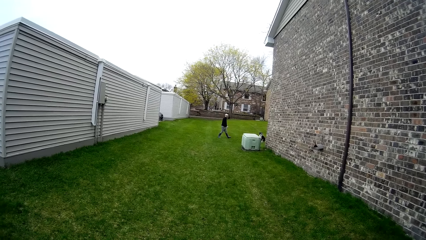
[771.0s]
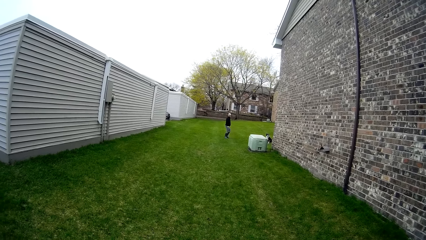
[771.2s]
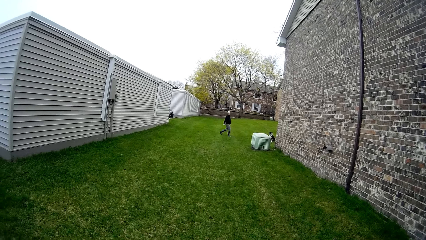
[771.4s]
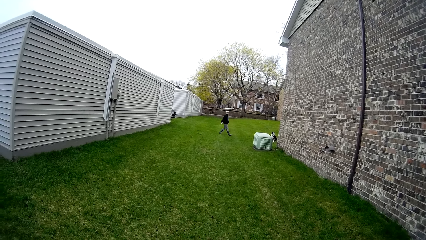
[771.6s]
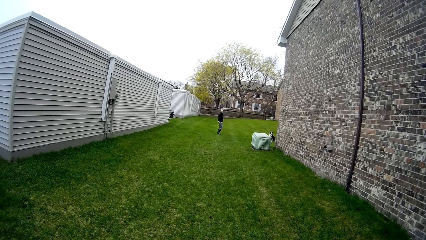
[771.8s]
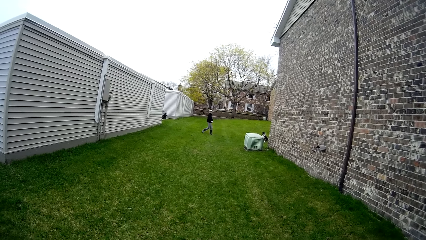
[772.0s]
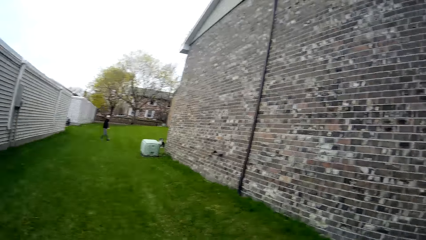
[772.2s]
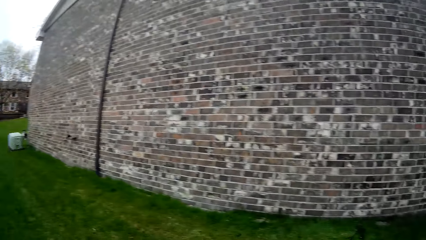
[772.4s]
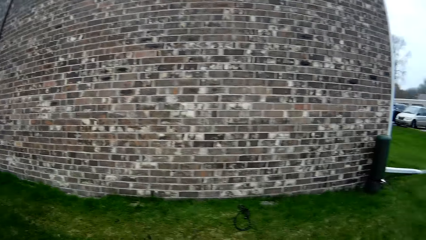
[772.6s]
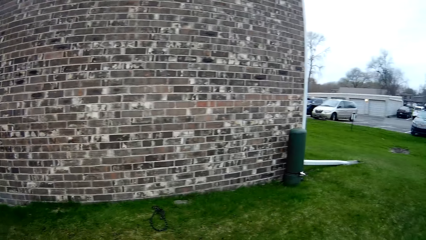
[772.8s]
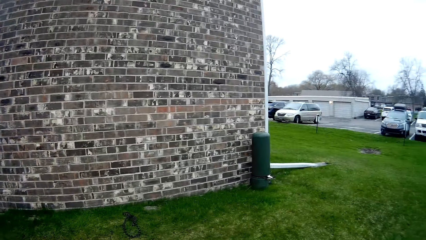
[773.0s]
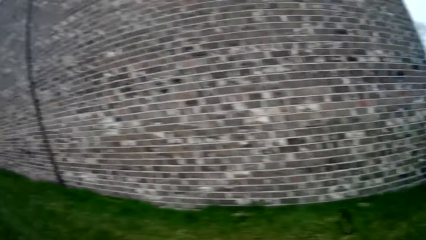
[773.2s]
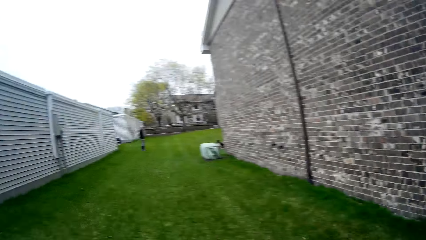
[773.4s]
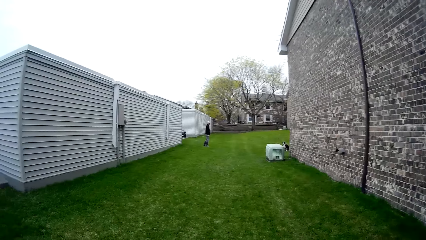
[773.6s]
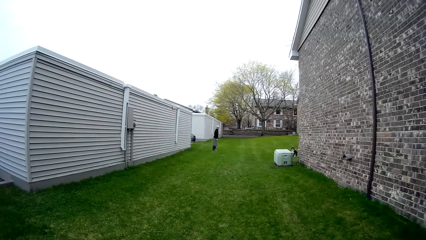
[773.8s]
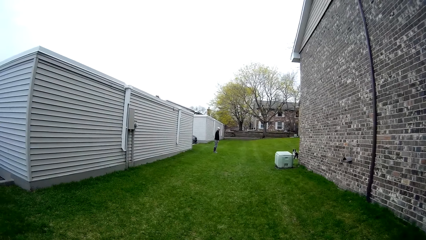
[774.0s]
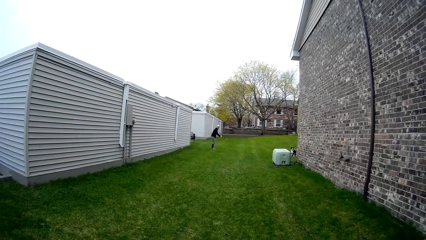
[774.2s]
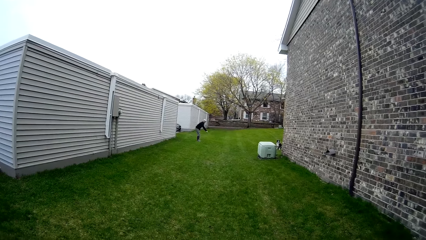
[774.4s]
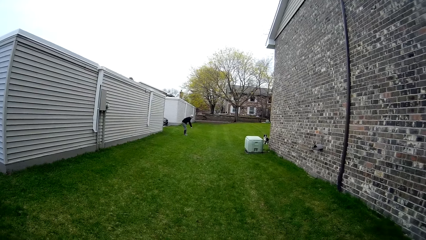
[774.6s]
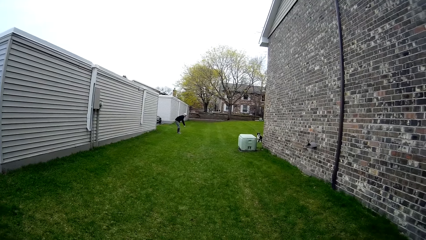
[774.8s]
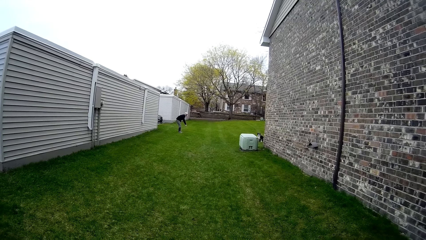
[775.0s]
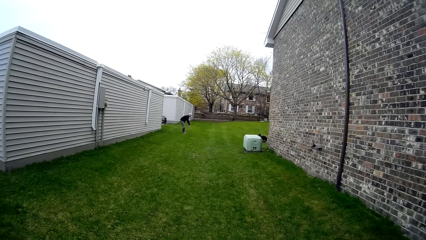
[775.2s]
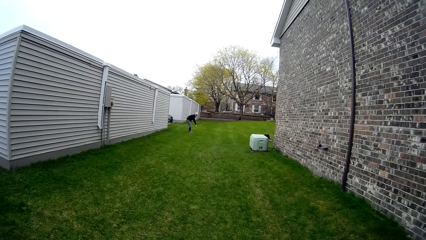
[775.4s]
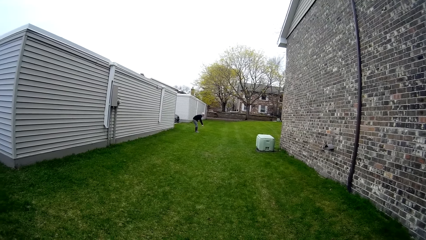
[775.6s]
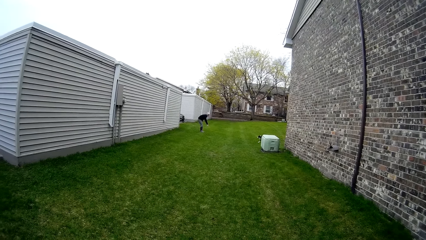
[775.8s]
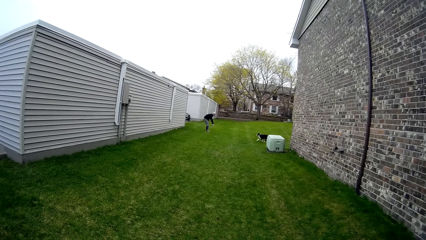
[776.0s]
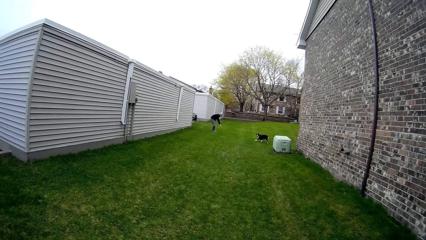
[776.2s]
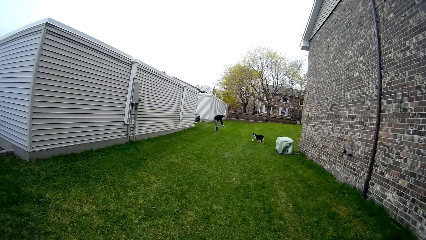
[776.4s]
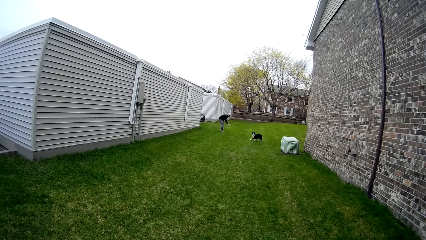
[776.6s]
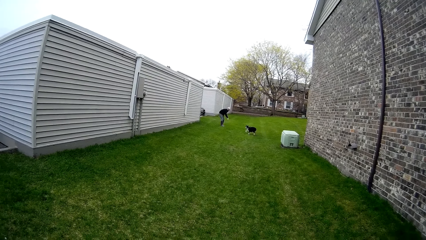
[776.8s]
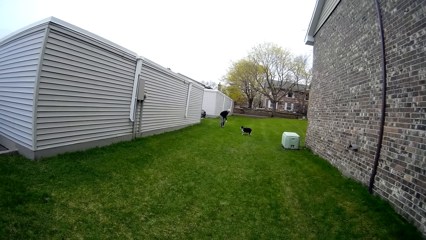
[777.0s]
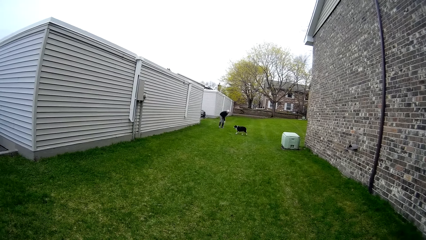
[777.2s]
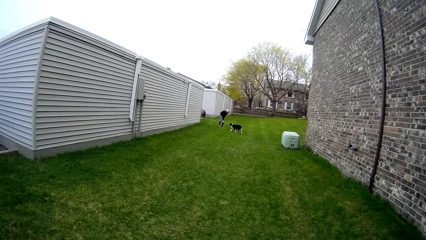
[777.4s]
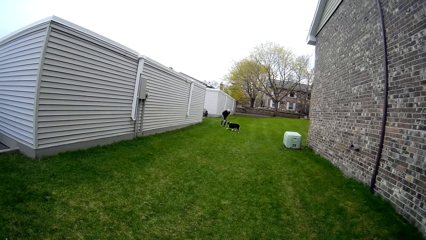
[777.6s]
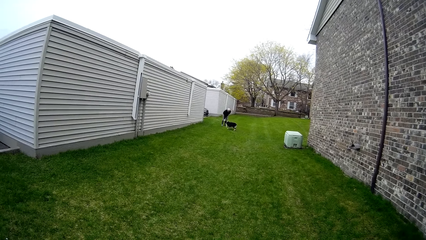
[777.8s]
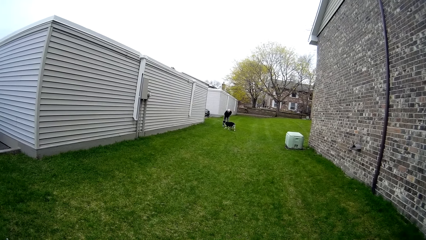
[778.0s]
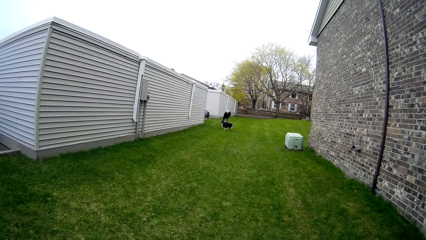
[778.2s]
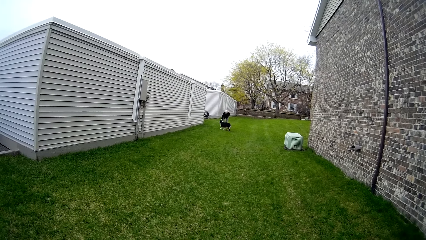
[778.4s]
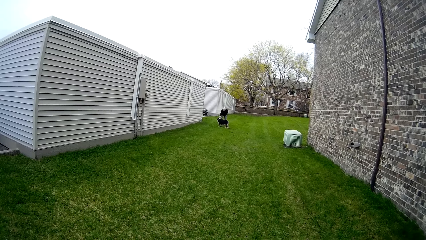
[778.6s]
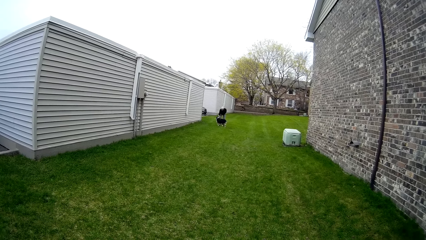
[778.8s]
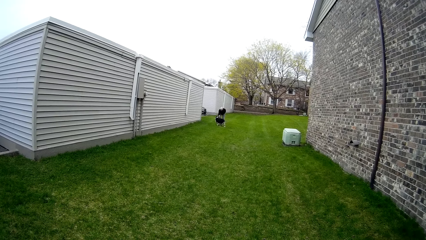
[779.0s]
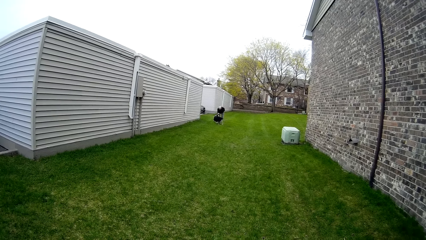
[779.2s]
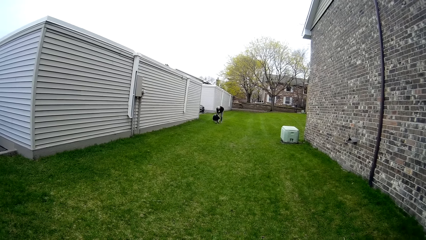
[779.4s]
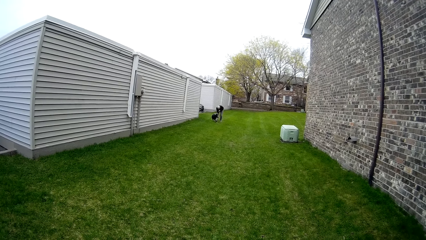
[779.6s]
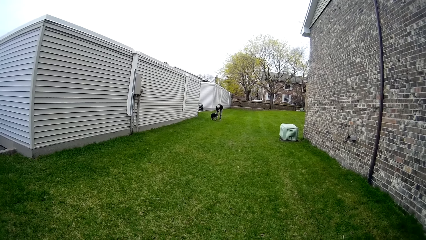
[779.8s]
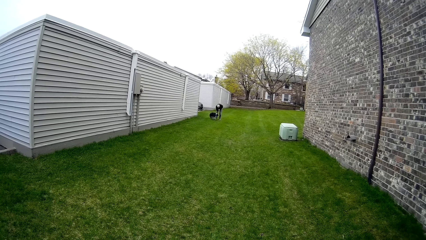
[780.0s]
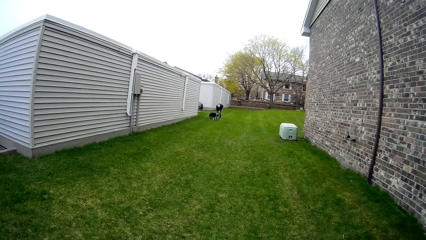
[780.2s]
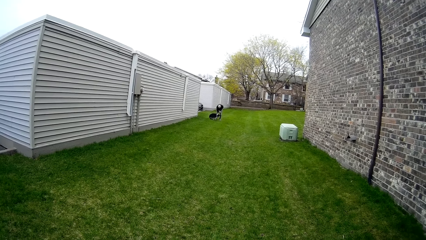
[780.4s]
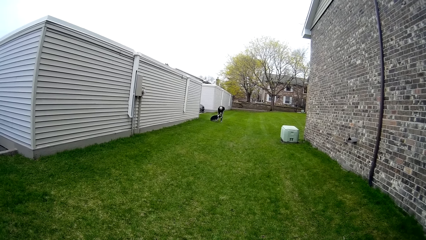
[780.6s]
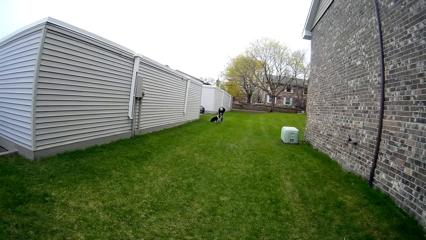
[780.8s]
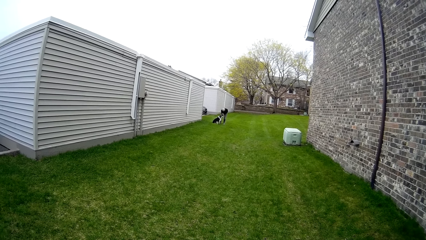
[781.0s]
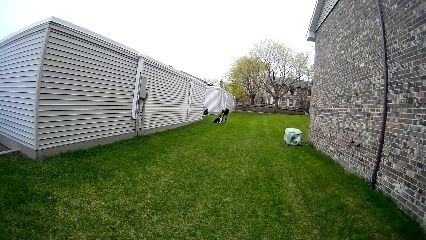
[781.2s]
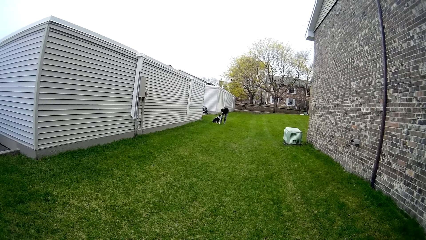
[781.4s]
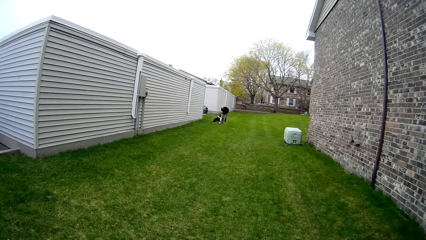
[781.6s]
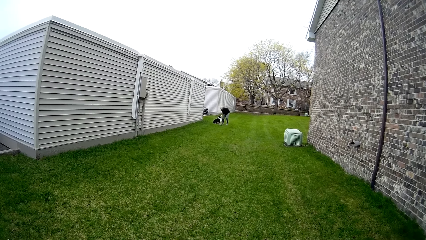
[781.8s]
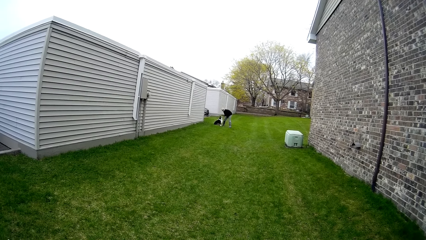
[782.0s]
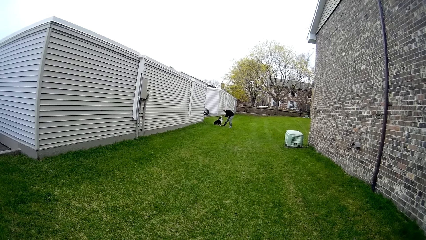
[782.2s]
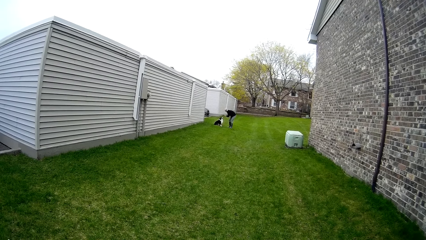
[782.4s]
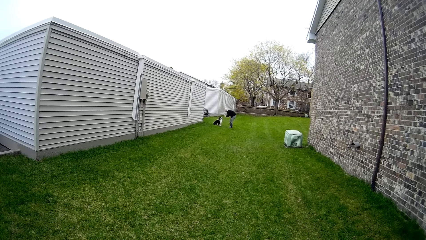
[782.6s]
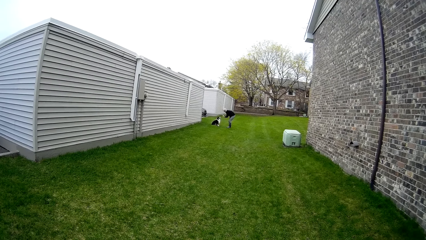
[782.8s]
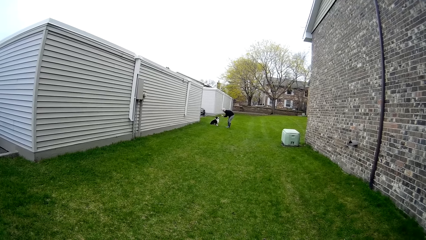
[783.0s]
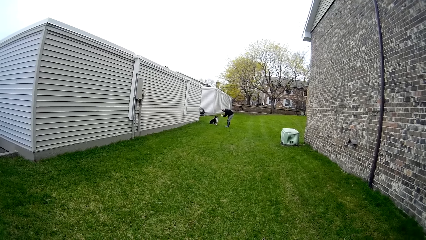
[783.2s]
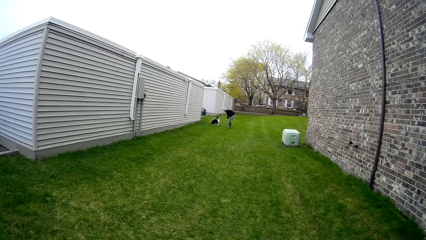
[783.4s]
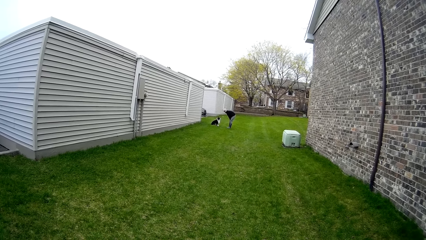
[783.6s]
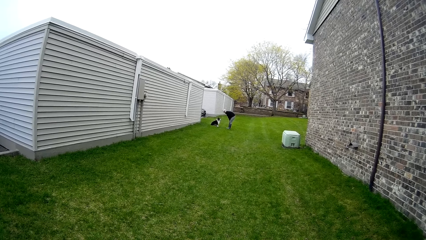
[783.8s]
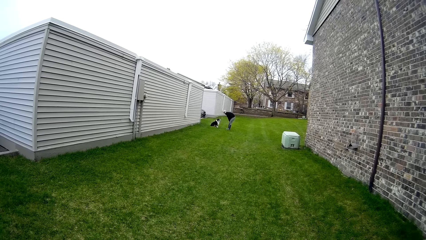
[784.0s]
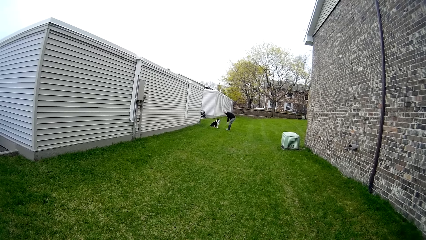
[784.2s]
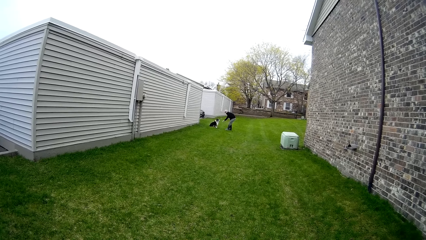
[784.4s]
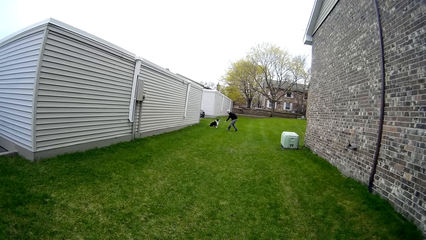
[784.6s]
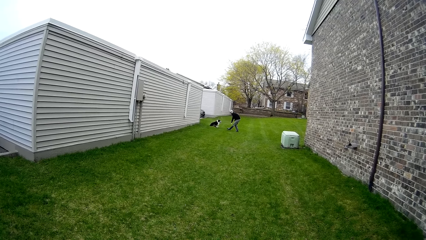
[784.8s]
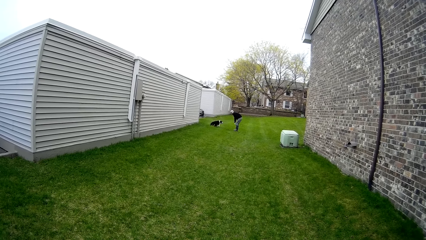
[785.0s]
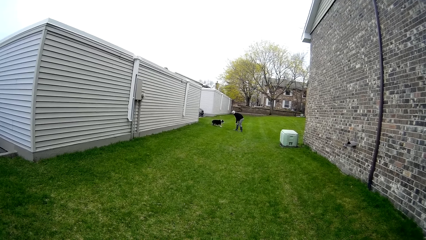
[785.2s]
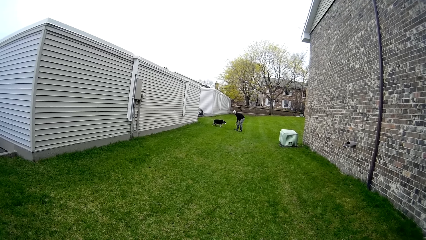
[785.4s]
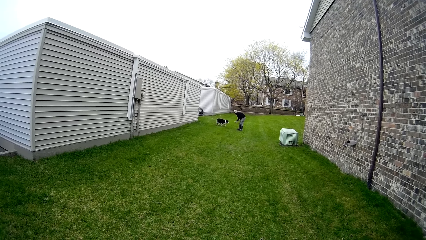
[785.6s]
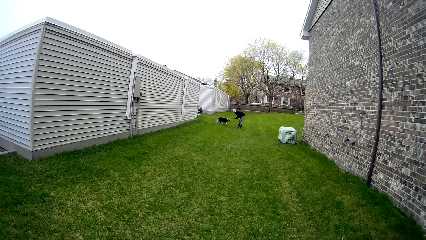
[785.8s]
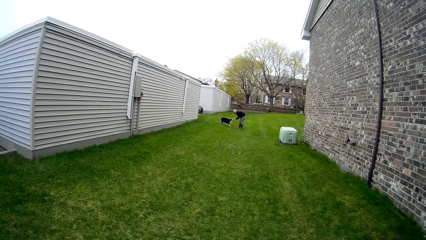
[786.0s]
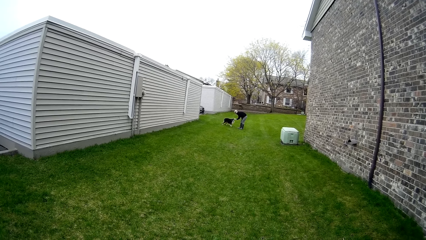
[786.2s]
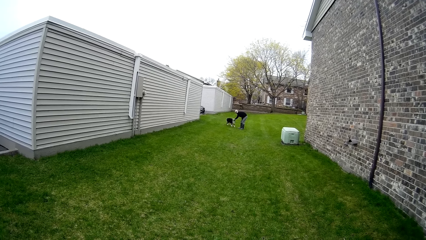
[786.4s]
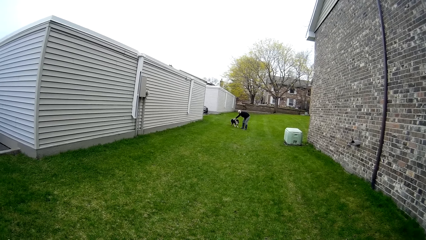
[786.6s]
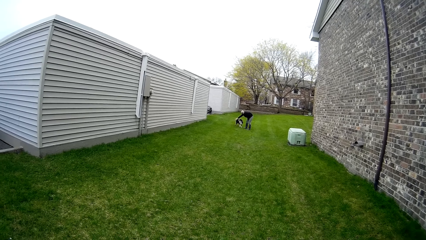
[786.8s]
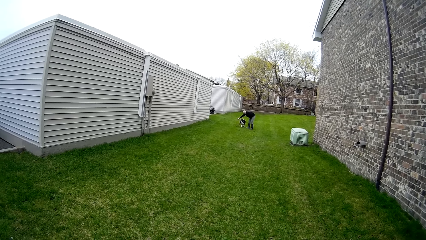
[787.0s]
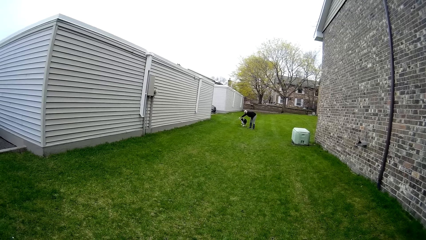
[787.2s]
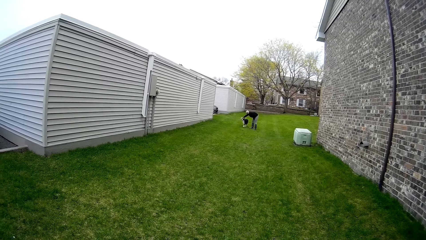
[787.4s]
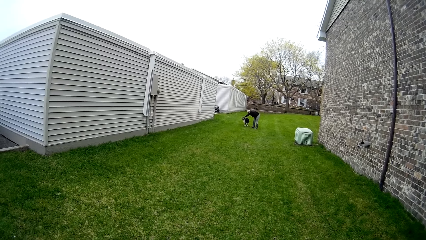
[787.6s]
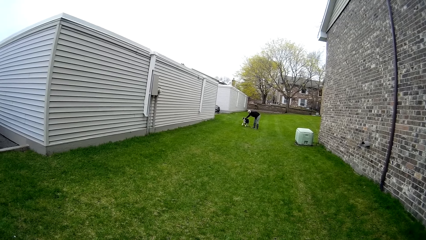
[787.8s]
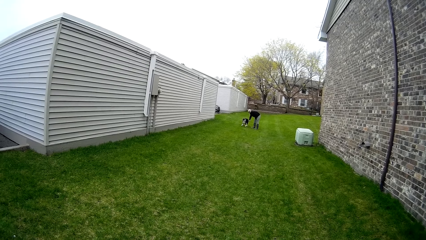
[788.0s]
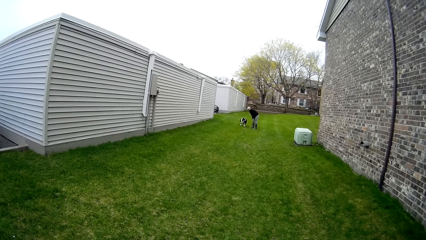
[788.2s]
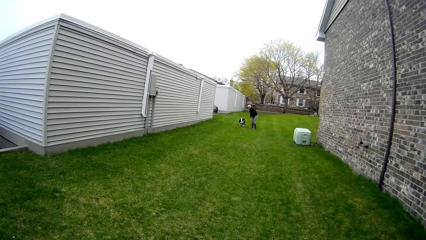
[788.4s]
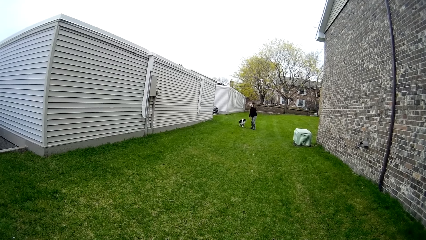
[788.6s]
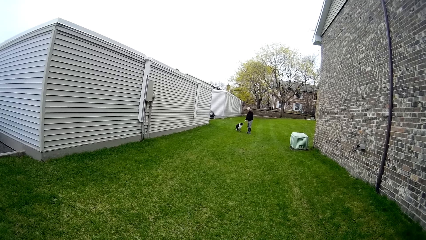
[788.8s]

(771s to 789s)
The camera wearer looks around the compound. They stare at a man. The man interacts with a dog.
